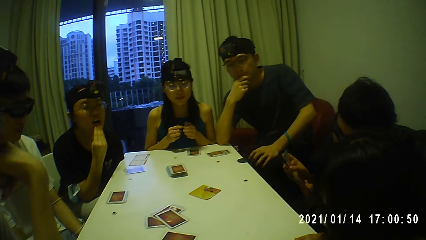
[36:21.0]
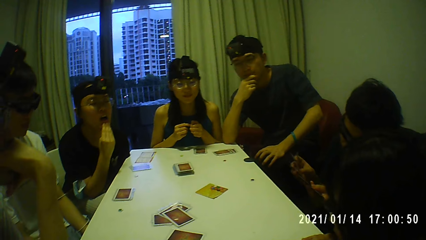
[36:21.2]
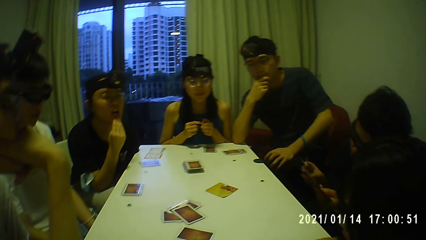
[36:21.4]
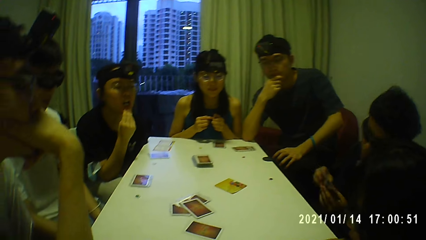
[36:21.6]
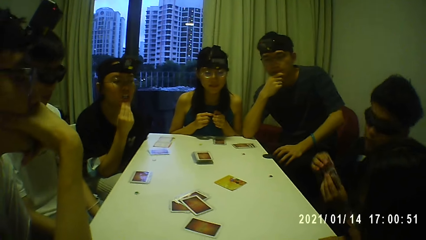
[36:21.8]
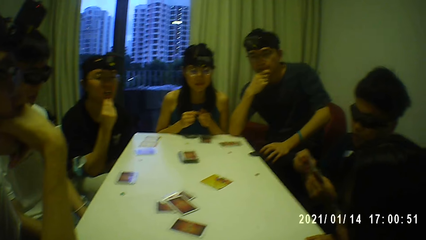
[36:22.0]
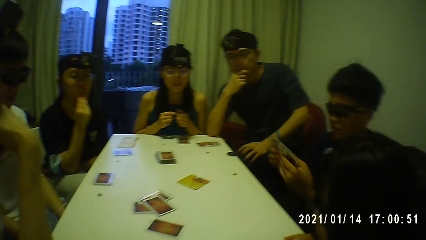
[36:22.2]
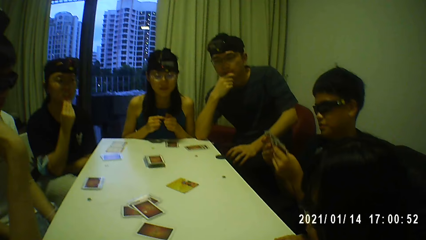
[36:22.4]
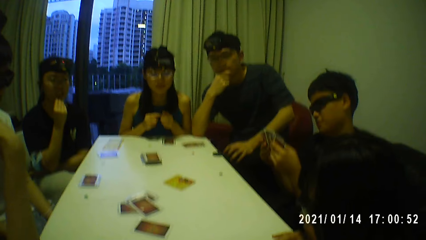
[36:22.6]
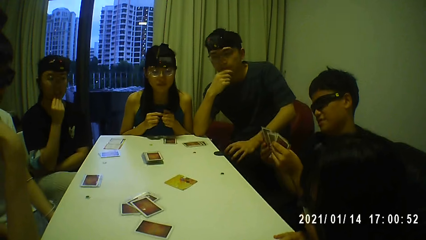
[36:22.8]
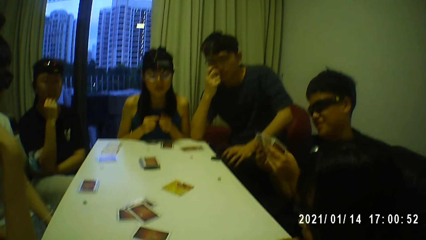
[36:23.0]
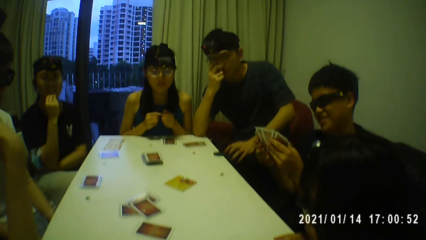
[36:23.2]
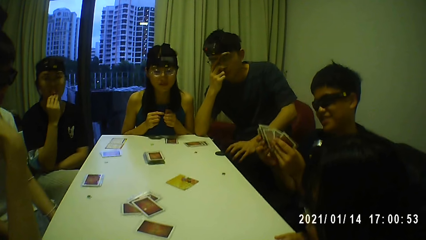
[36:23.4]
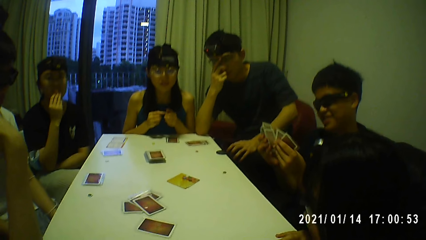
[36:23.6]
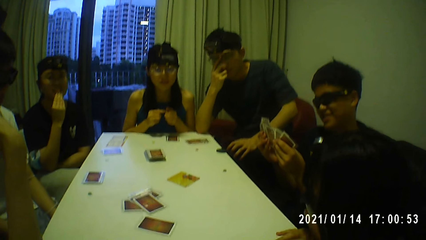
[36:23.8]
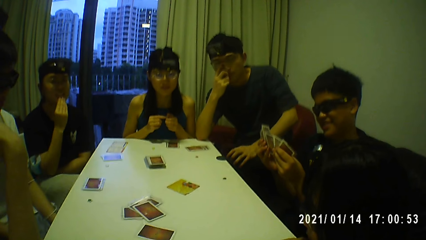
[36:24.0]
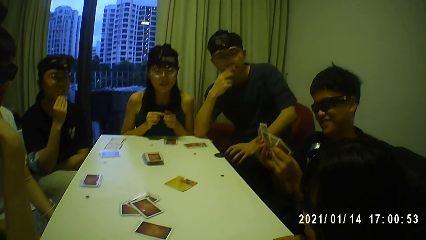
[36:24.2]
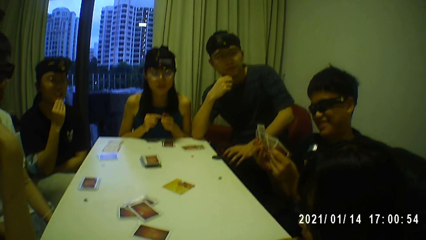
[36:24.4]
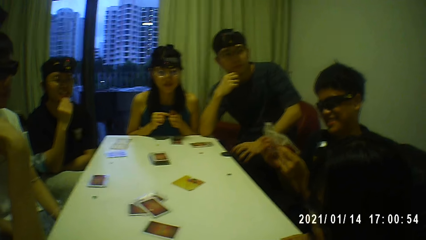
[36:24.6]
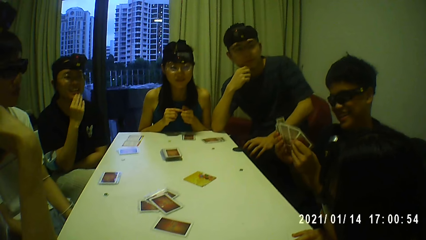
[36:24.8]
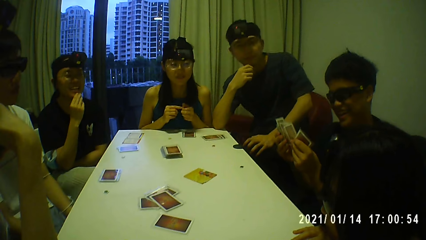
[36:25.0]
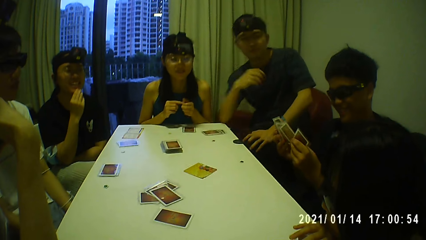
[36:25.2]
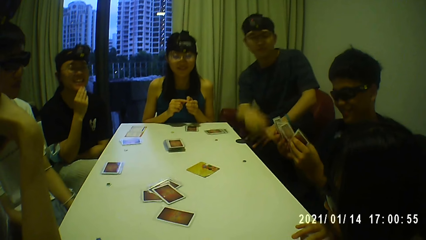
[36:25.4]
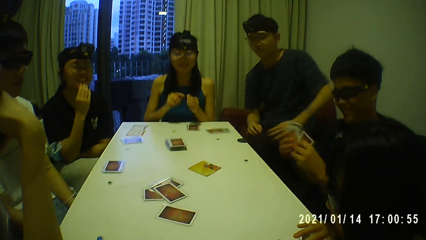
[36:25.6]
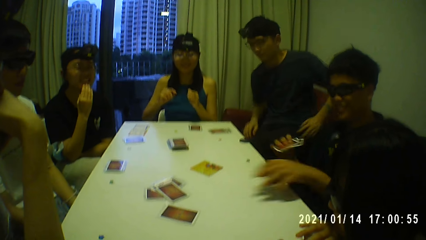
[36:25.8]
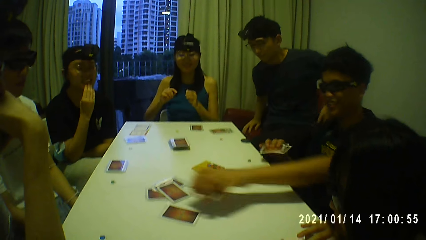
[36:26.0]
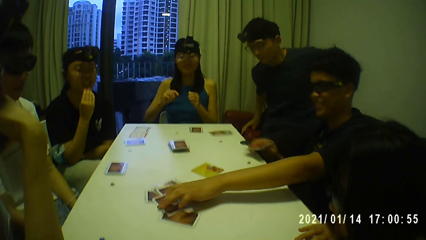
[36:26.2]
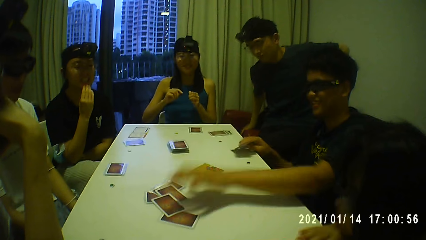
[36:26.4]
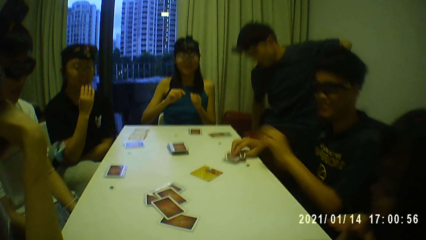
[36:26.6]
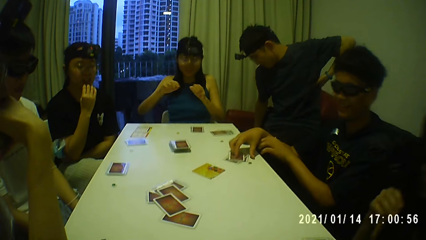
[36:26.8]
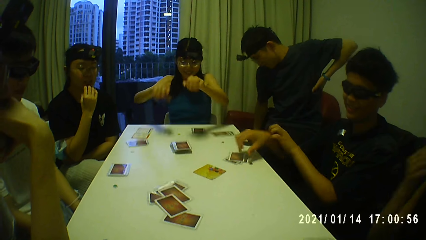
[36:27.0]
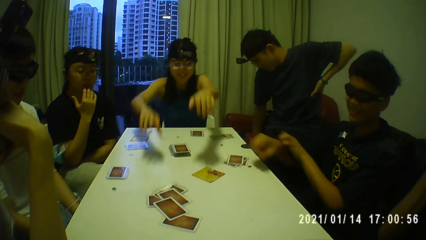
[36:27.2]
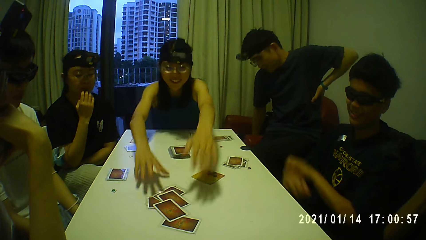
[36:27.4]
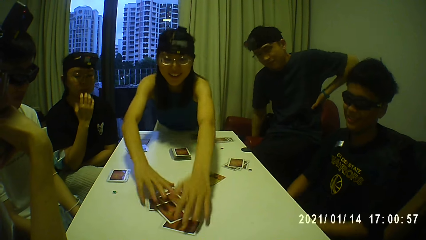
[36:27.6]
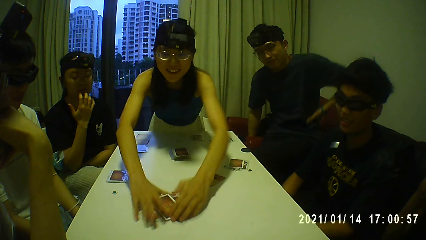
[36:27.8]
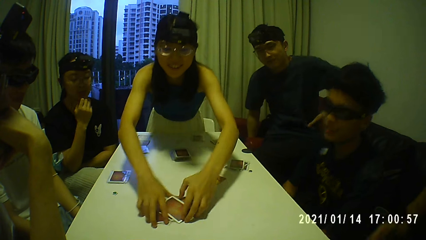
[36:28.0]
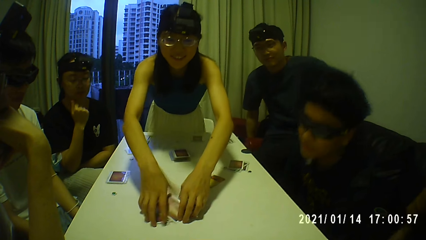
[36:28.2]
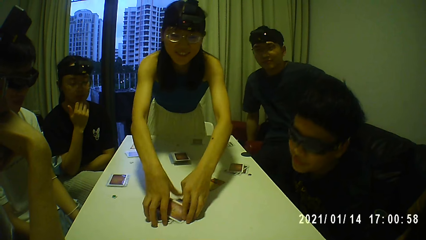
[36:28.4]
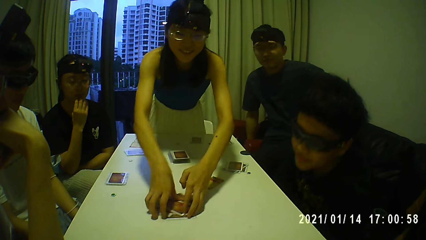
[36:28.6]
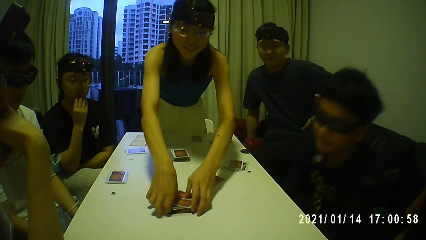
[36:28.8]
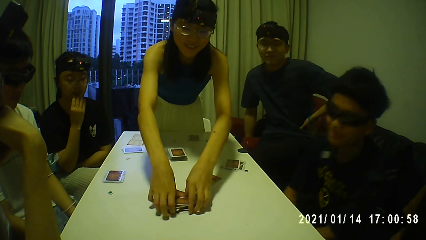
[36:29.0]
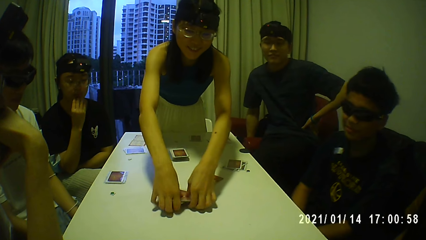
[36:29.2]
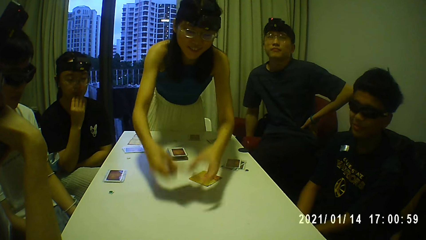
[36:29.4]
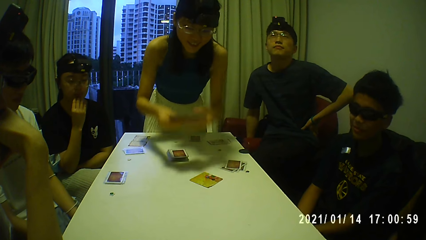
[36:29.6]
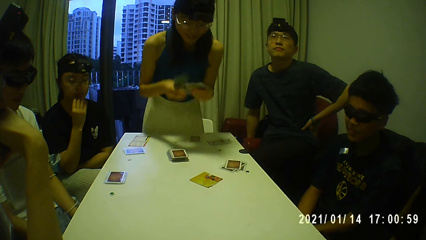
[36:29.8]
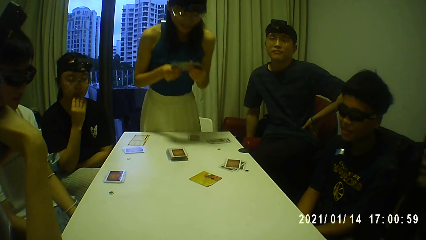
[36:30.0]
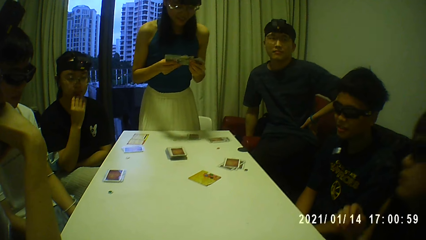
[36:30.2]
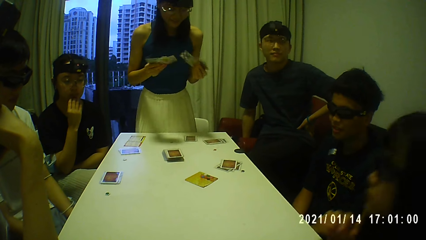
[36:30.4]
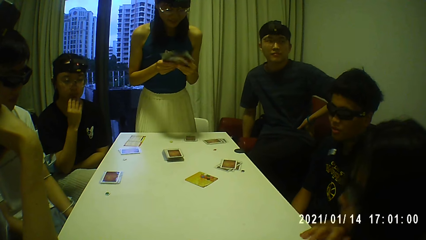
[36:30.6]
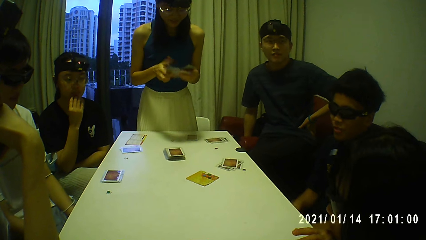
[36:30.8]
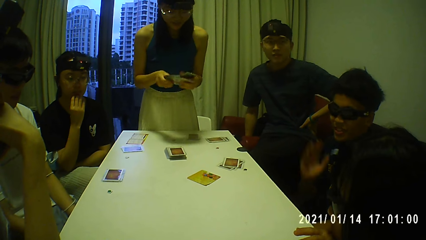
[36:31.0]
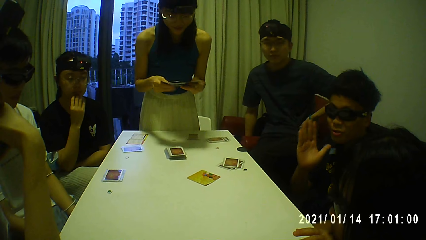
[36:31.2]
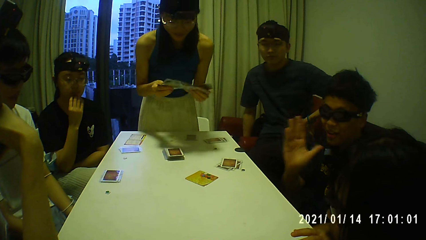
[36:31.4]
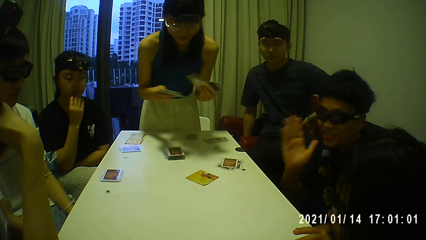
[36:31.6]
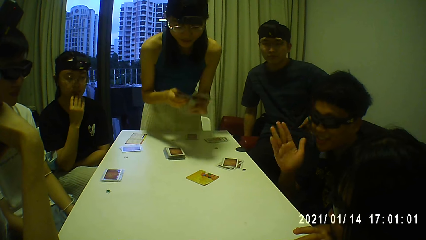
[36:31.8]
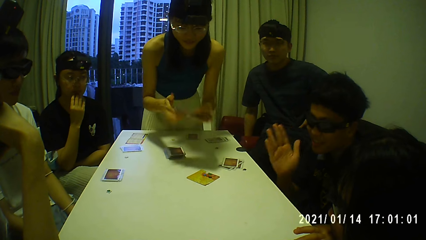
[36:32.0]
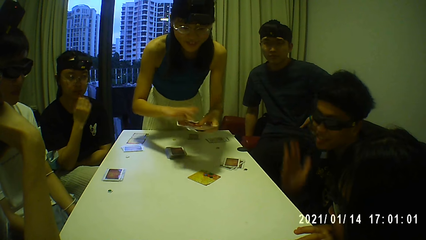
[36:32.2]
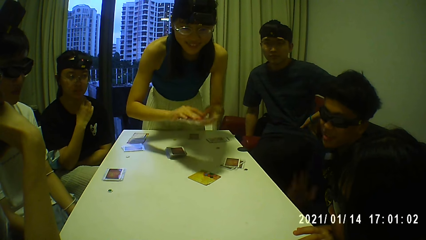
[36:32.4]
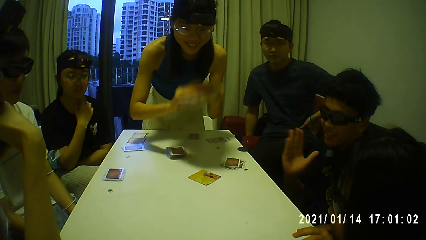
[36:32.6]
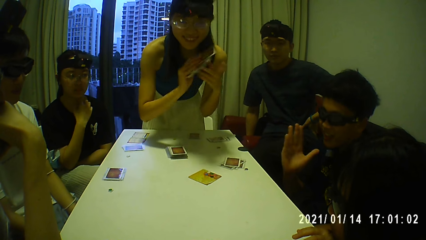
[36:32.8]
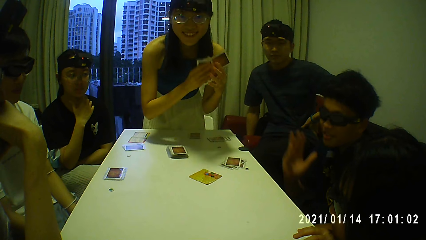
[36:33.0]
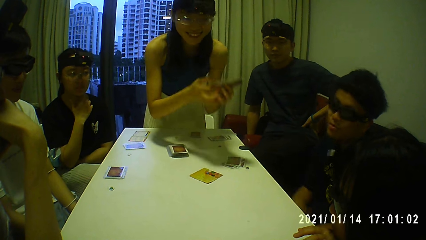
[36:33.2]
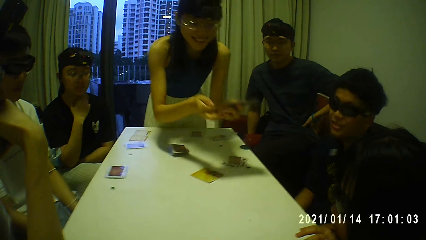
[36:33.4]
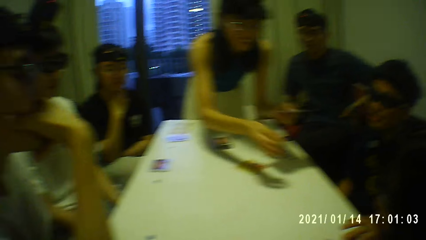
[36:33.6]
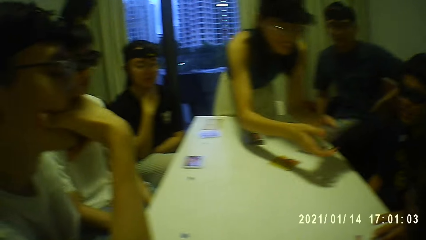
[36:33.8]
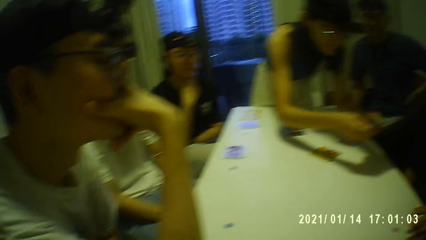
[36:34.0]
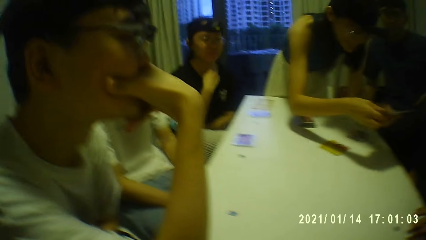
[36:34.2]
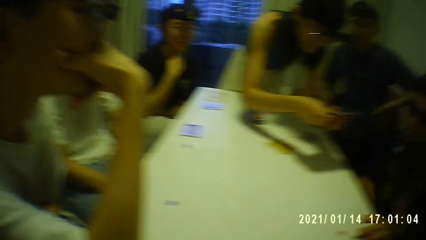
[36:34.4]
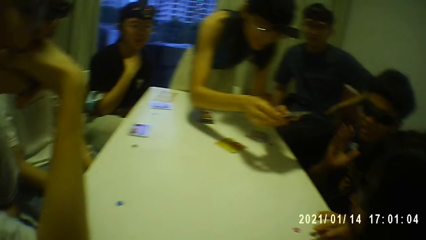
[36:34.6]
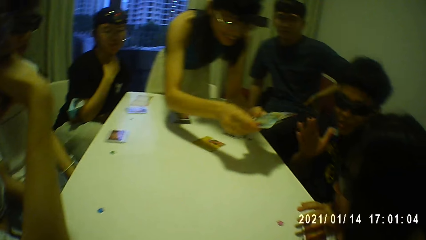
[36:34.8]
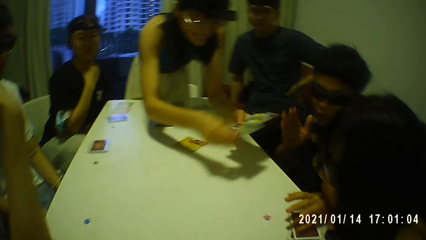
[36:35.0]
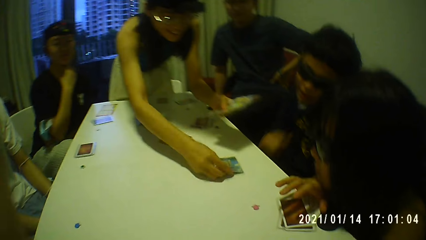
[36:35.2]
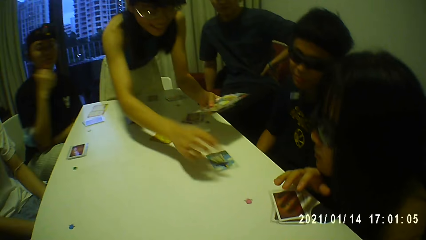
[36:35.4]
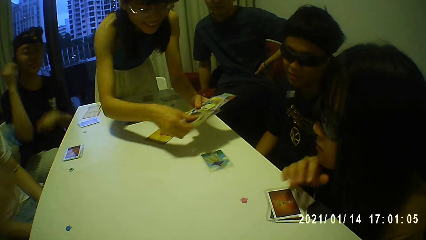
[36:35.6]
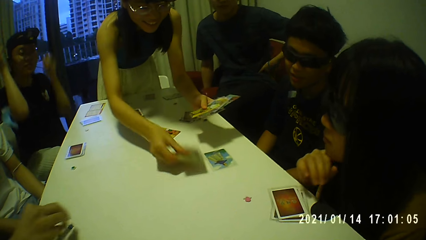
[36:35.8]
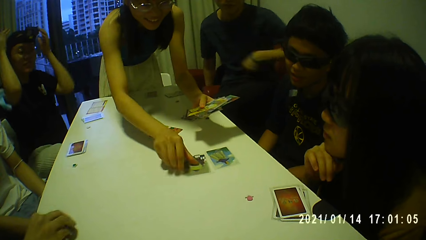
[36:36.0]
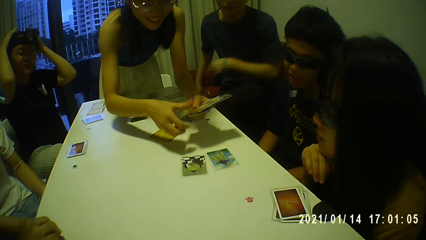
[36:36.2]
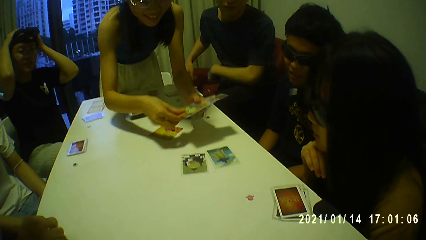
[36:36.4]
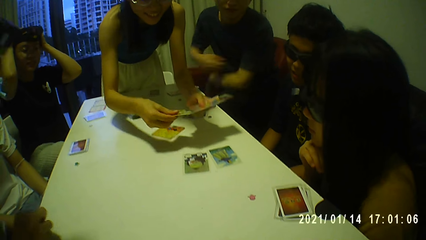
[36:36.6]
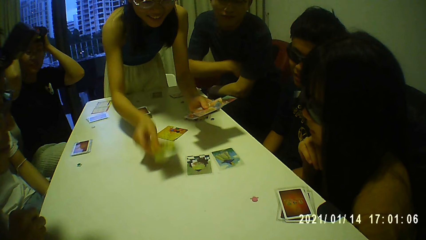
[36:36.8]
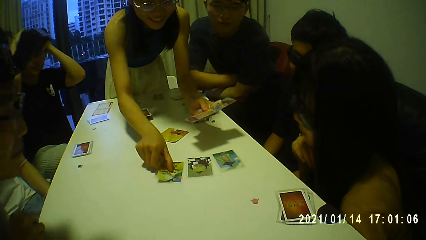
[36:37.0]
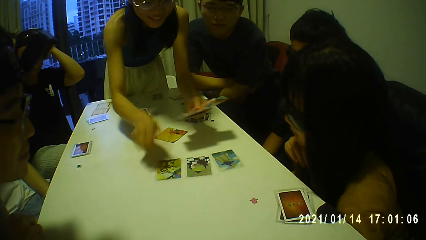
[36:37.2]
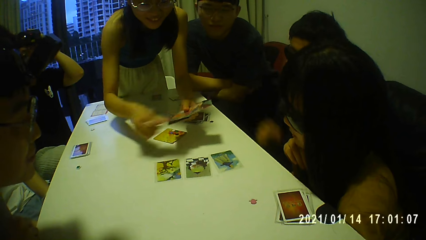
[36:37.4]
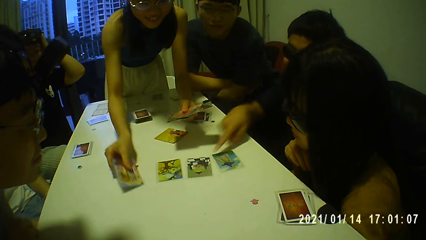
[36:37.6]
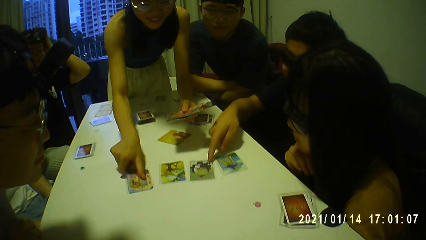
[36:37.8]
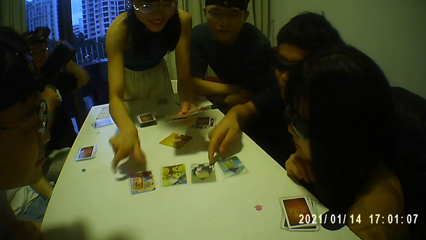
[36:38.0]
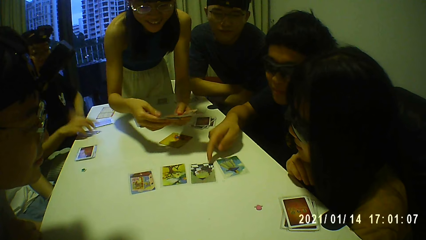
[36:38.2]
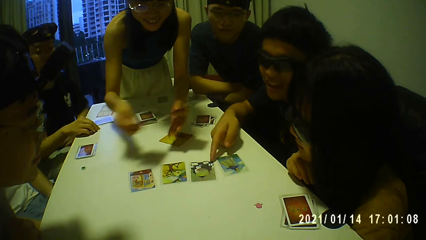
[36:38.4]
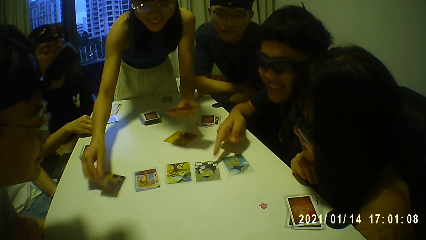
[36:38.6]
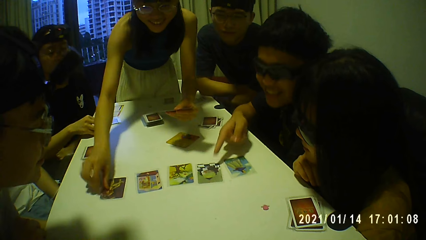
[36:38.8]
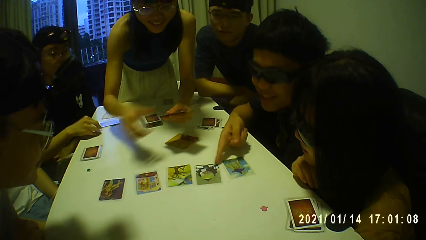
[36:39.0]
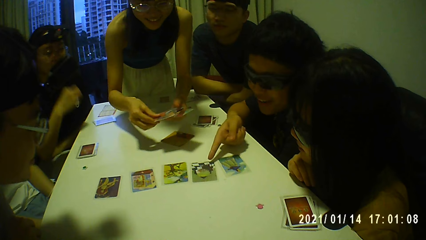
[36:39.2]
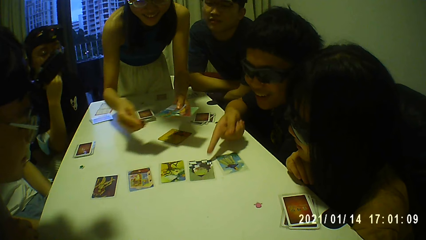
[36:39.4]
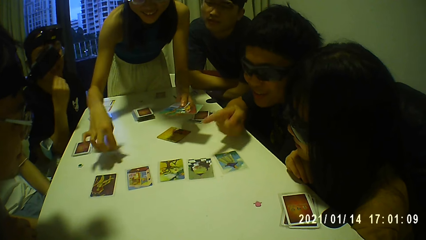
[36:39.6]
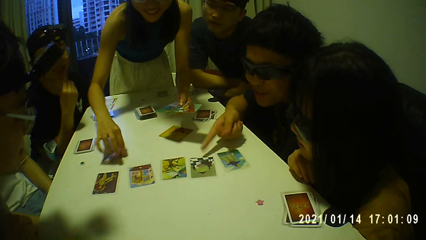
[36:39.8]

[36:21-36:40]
A person touches their chin. The camera wearer converses with the group of people. A man touches playing cards. The man holds the cards with his right hand, touches a card on the table with his left hand and drops the cards on the table with his left hand. A woman stands up and packs some cards from the table with both hands. Another person touches the playing cards. The woman shuffles the cards with both hands. The man converses with the group of people and the camera wearer. The woman shares the cards on the table with her right hand. The other person arranges the playing cards on the table. Another man picks a token from the table with his right hand. Another woman touches her head with both hands. The first man touches a card on the table with his right hand. The other woman picks a token from the table with her right hand.
